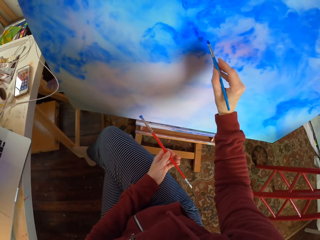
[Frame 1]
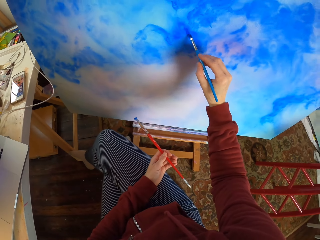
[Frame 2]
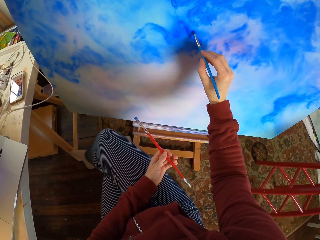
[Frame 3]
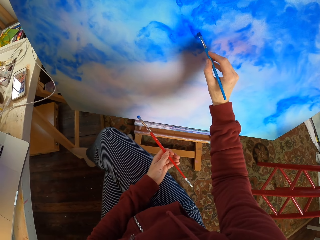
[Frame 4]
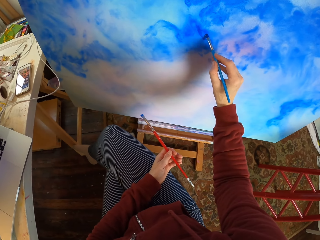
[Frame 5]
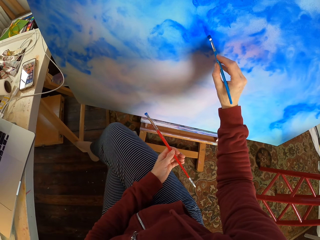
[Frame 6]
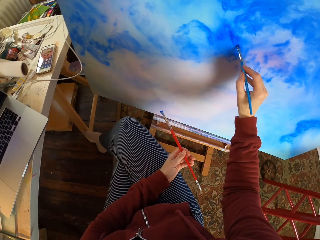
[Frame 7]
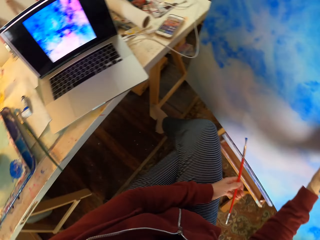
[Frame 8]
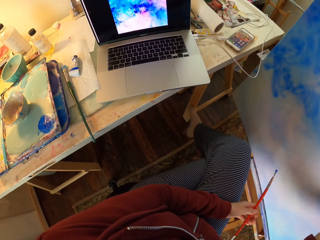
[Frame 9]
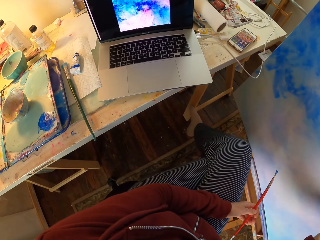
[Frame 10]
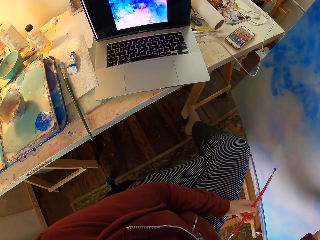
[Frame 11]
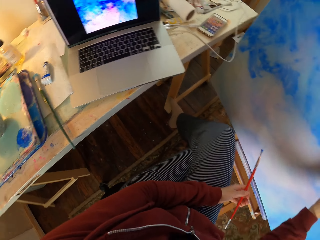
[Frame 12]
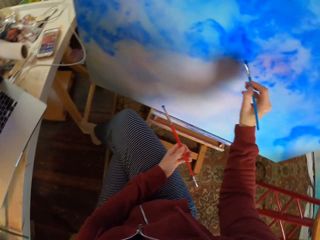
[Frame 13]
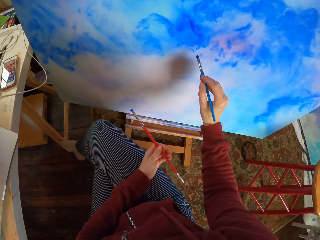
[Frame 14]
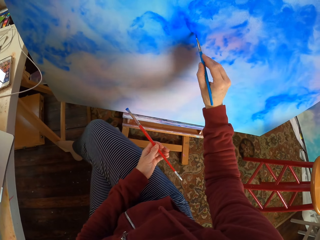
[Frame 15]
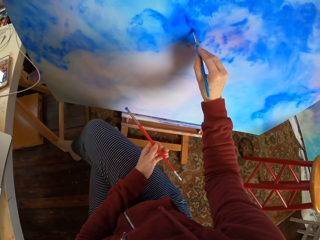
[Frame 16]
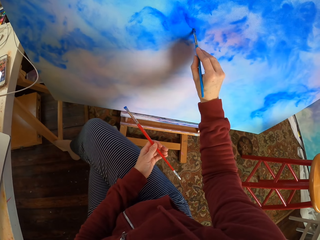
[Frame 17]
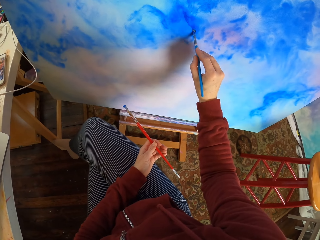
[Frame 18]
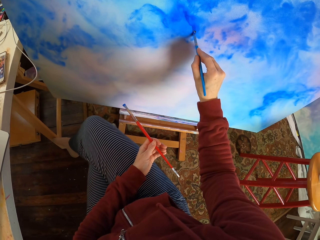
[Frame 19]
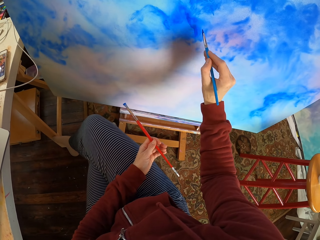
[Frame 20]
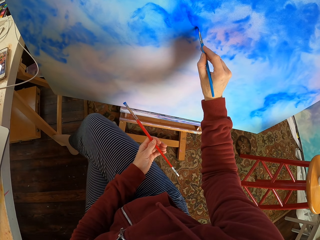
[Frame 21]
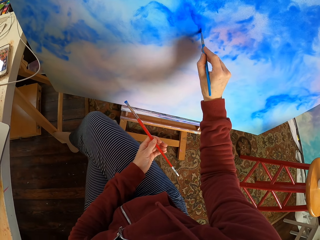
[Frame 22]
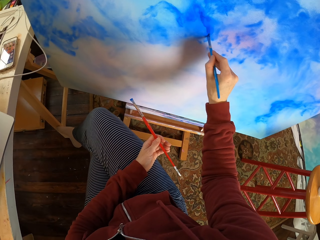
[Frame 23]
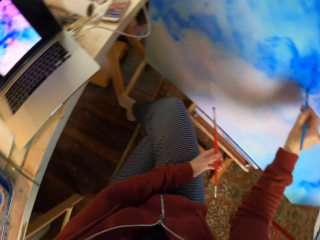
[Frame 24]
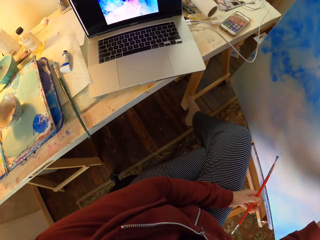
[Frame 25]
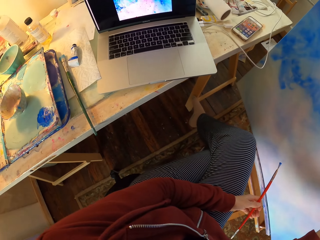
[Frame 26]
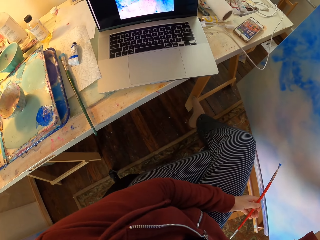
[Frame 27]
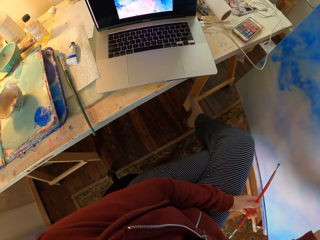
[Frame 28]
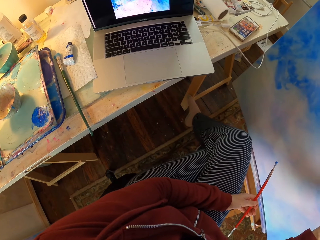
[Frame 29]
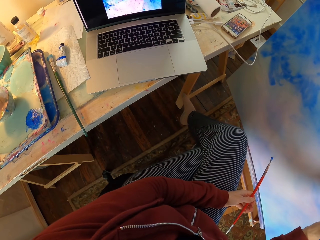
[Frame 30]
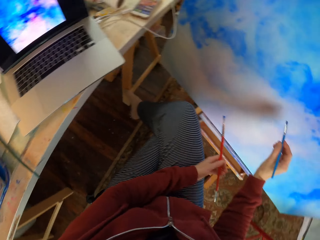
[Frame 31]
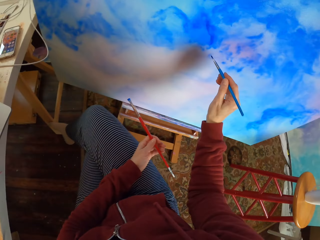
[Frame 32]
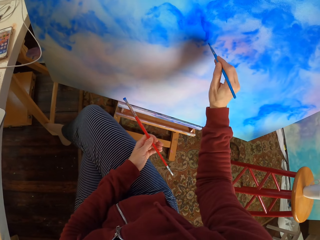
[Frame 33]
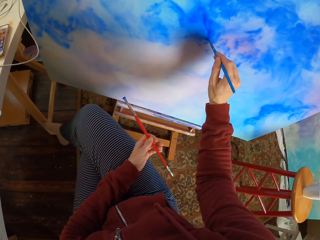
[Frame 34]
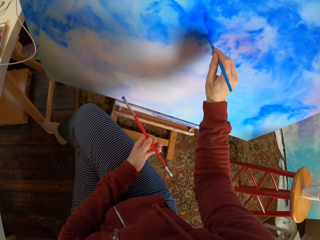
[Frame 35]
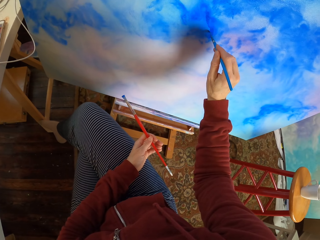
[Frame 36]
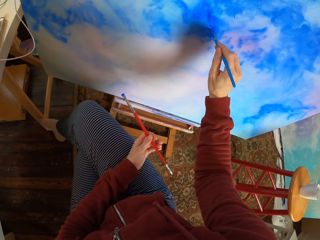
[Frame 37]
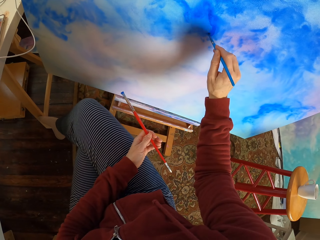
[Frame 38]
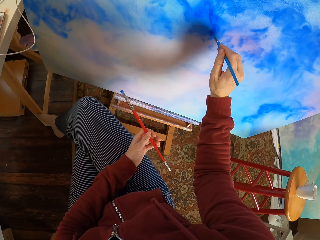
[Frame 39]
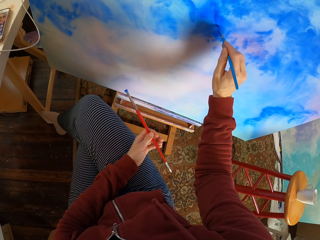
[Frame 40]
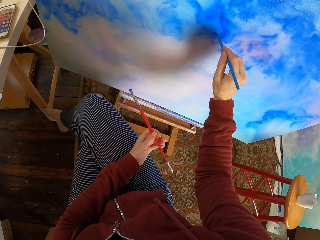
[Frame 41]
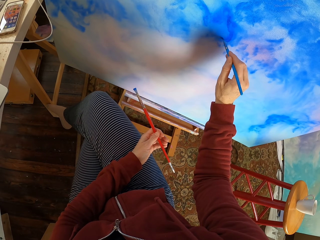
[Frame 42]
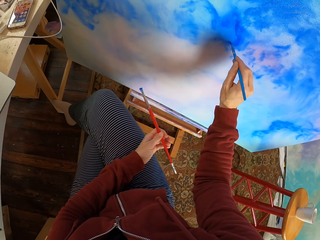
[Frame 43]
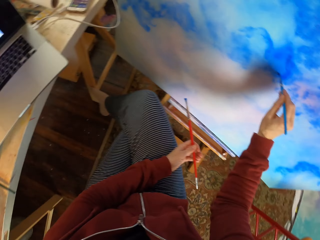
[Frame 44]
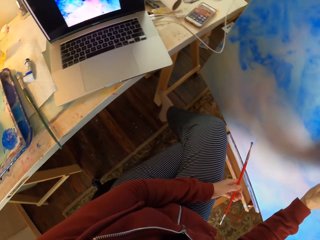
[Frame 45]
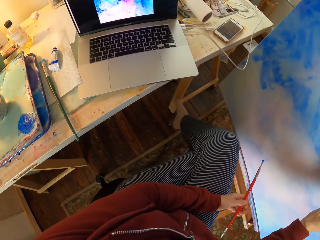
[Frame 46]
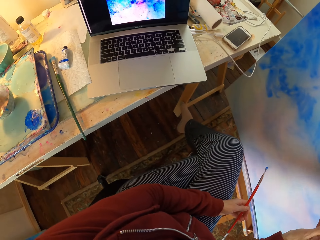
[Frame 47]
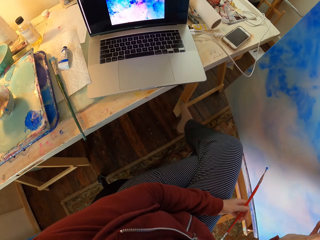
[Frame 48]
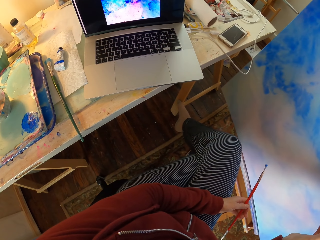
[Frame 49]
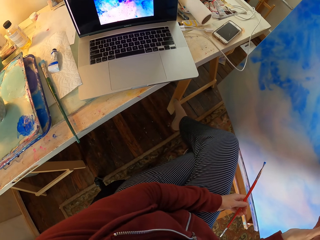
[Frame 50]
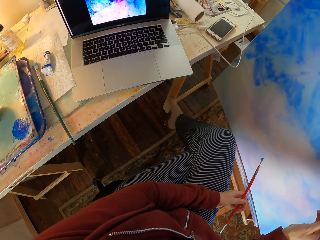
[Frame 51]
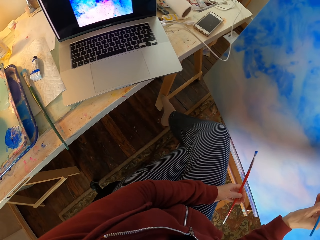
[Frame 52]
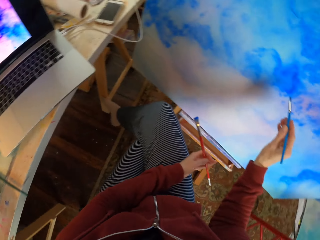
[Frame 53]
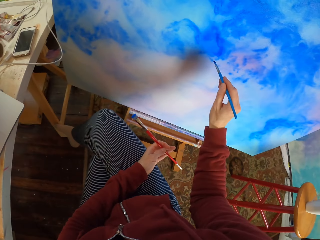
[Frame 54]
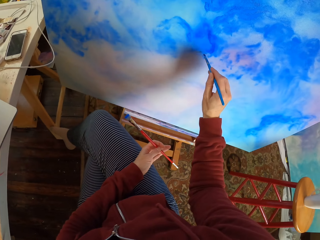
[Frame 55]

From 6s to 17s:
The camera wearer paints the decoration. They look at the laptop. They paint the decoration. They look at the laptop. They paint the decoration. They look at the laptop.

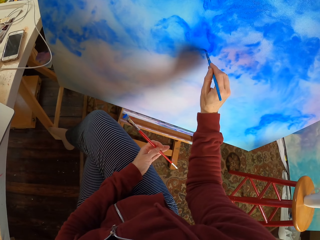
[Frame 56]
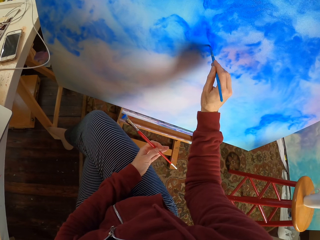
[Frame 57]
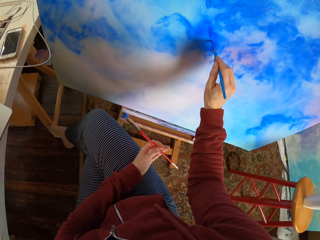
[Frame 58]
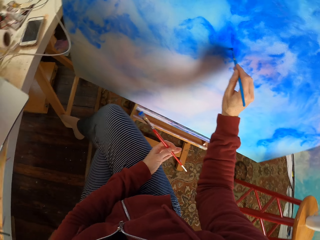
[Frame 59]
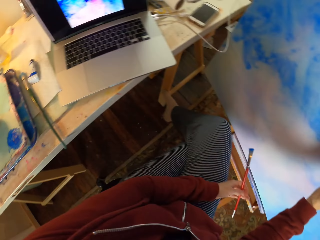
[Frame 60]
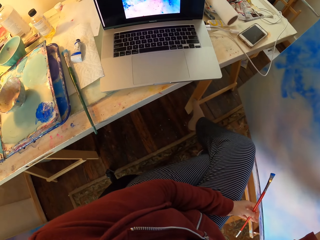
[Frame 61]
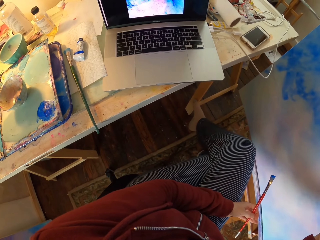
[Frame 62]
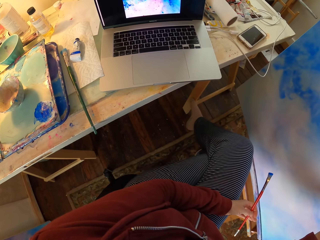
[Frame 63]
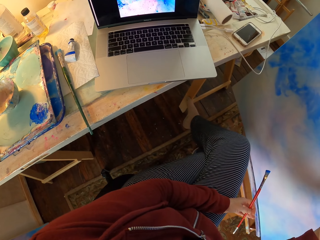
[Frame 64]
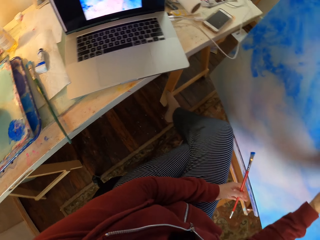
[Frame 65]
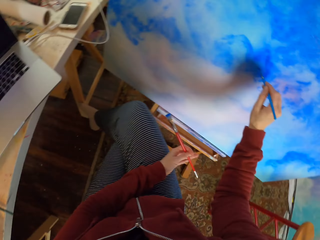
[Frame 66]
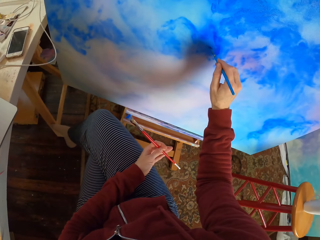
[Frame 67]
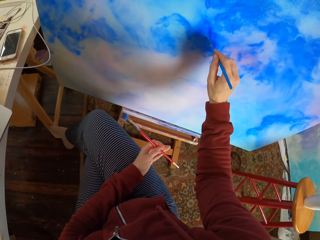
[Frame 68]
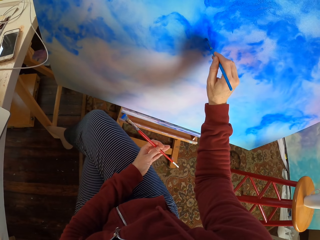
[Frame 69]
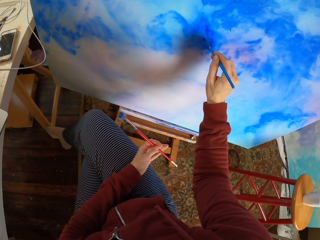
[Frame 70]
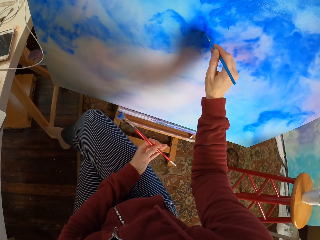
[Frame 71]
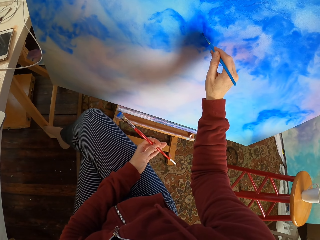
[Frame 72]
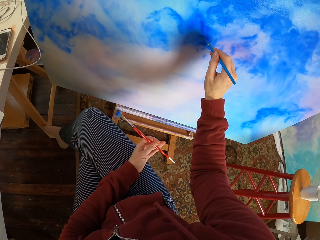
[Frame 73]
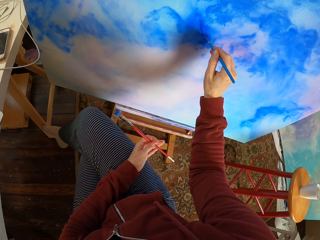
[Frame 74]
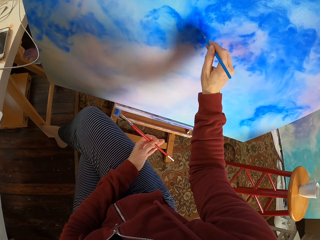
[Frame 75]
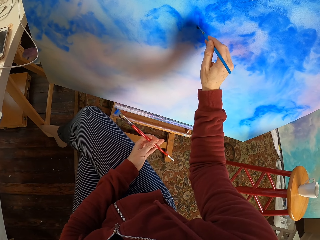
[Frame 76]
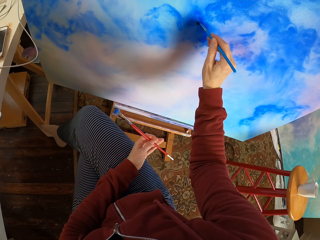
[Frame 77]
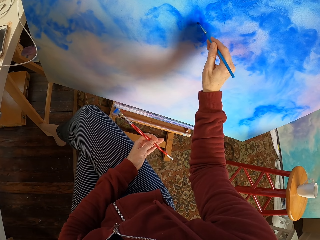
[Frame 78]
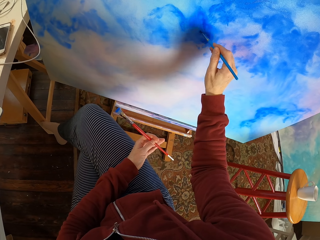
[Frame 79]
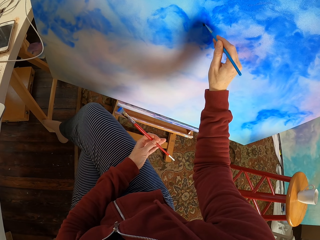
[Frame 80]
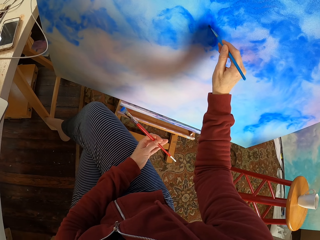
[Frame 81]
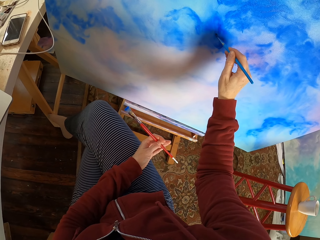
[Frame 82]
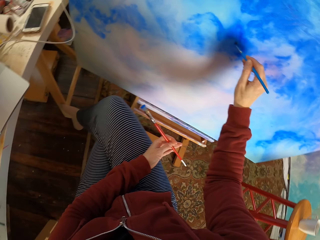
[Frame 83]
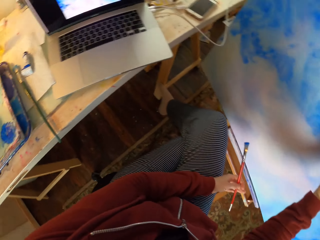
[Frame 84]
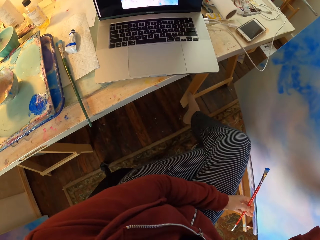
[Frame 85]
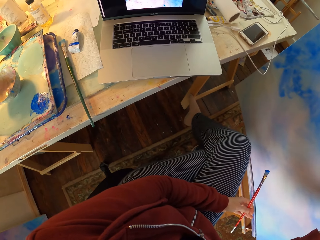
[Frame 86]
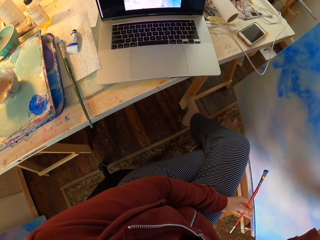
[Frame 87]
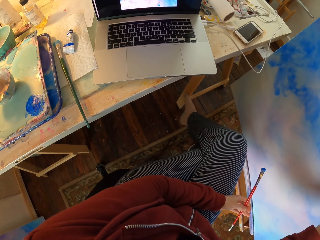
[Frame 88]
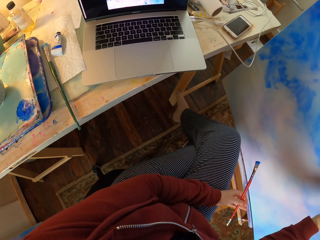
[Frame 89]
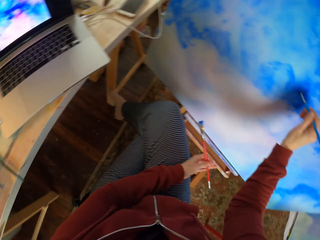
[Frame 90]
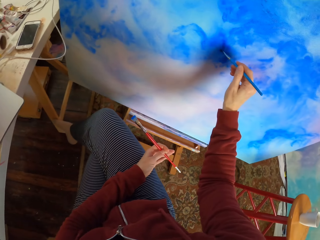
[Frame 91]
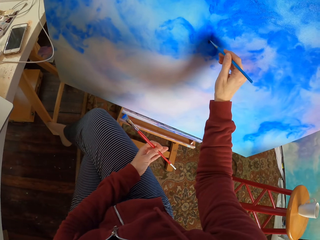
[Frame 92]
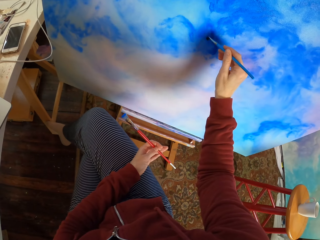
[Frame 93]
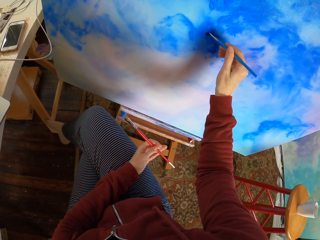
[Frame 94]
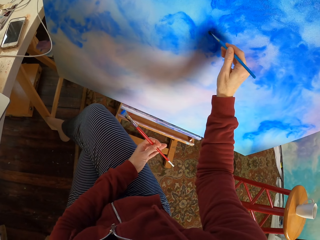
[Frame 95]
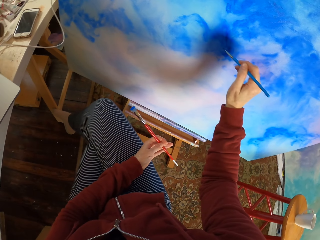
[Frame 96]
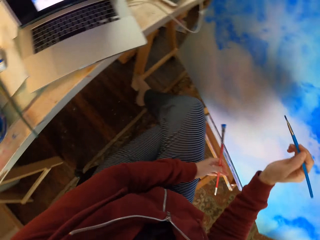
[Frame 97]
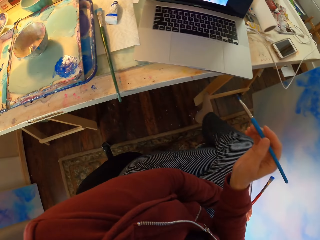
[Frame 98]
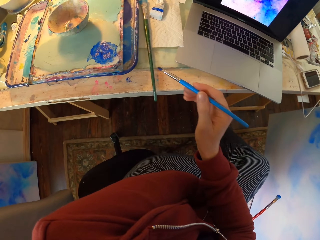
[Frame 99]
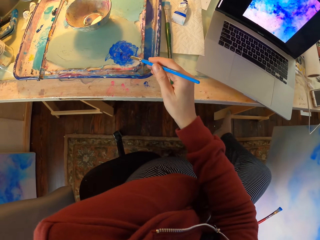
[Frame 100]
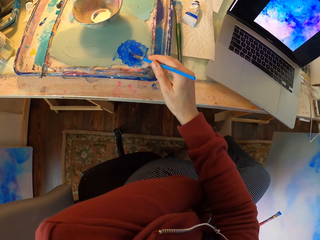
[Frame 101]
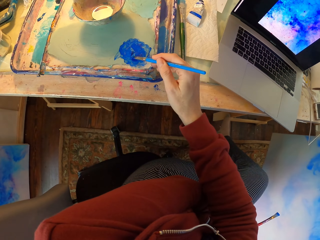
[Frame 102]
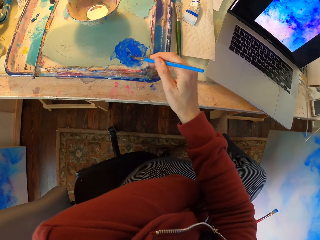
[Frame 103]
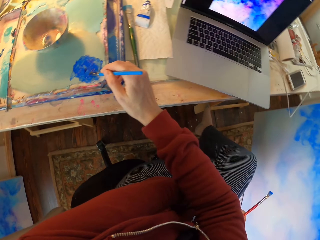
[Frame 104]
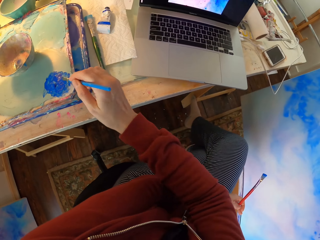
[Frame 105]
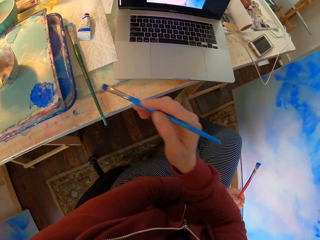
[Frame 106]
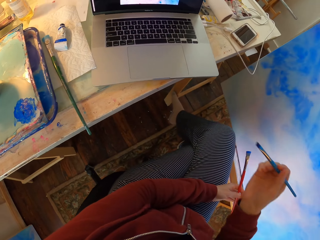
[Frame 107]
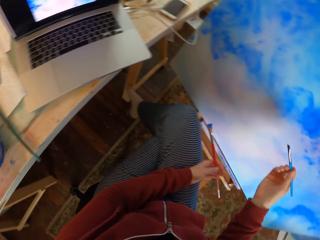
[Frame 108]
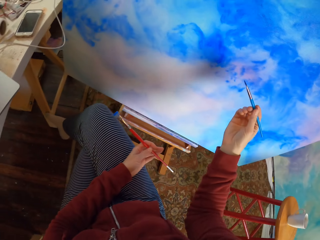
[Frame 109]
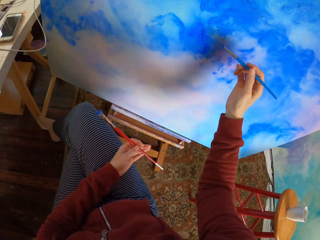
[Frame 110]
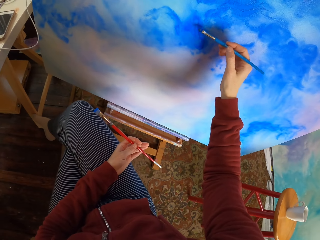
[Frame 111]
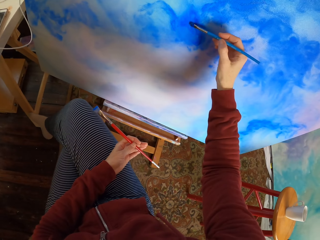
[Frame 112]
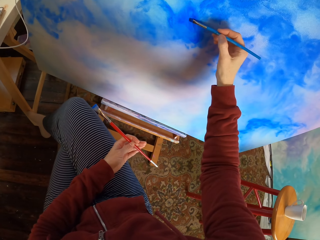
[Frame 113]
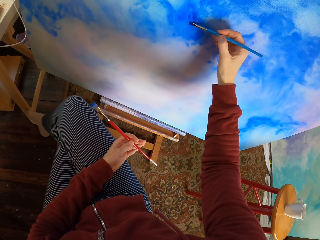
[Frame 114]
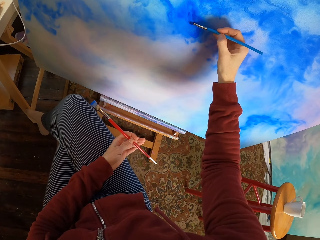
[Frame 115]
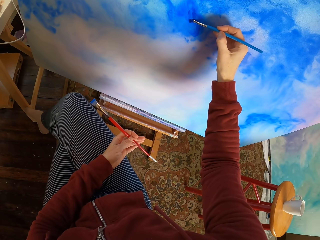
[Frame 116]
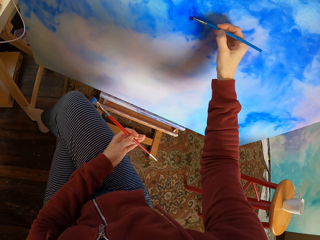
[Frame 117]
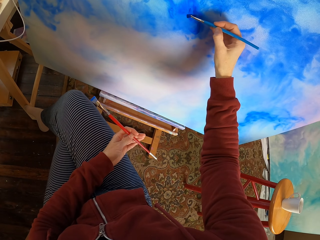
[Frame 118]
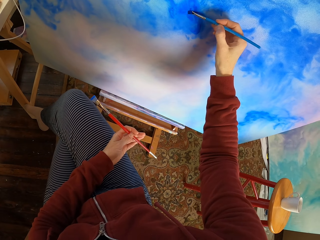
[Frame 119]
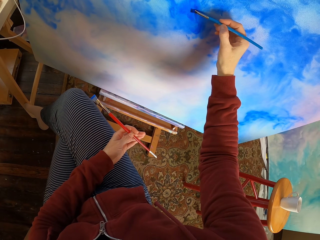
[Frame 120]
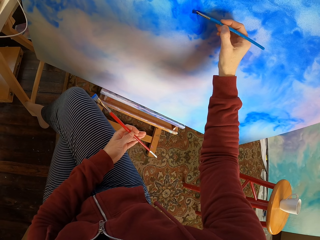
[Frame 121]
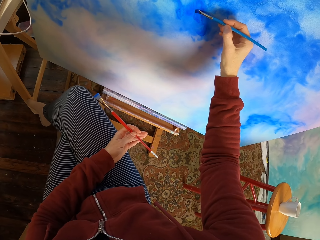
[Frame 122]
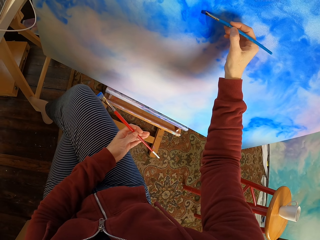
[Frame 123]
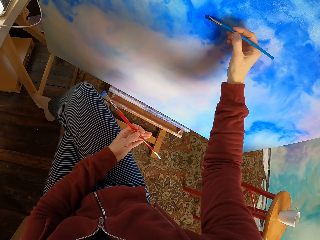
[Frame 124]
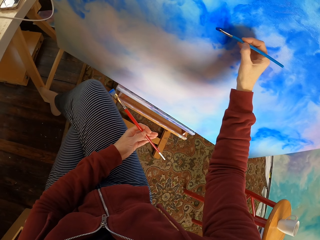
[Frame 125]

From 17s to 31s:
The camera wearer paints the decoration. They look at the laptop. They paint the decoration. They look at the laptop. They paint the decoration. They dip the brush into the paint can. They apply the paint on the brush. They hold the brush. They paint the decoration.
